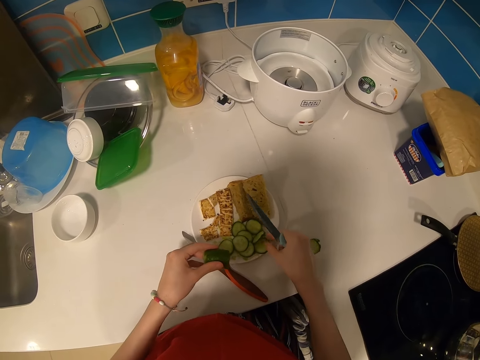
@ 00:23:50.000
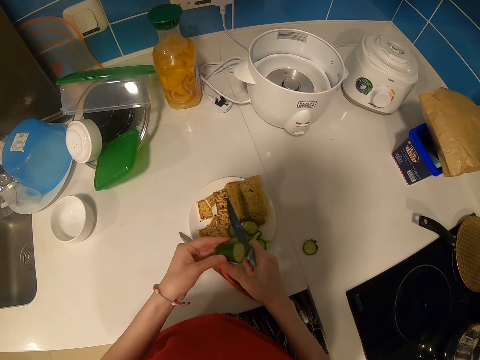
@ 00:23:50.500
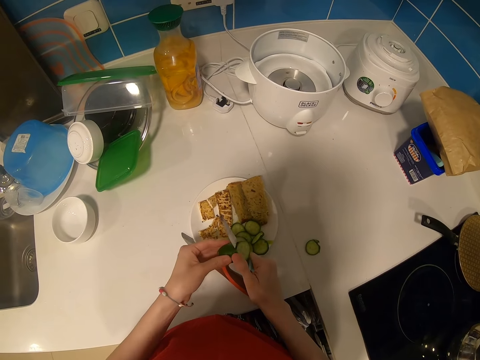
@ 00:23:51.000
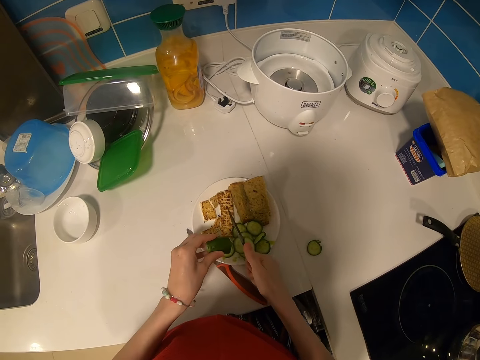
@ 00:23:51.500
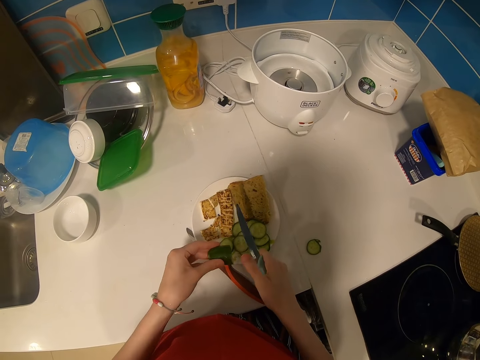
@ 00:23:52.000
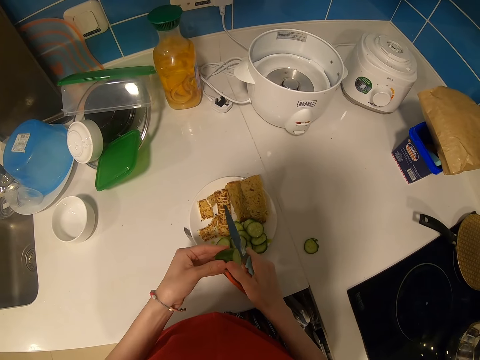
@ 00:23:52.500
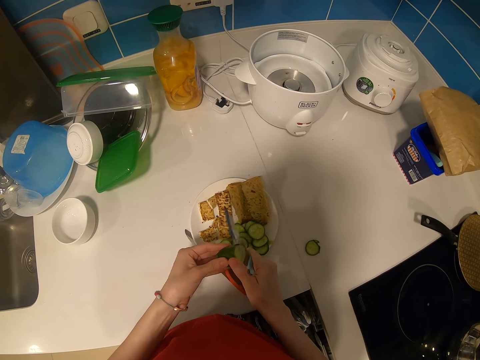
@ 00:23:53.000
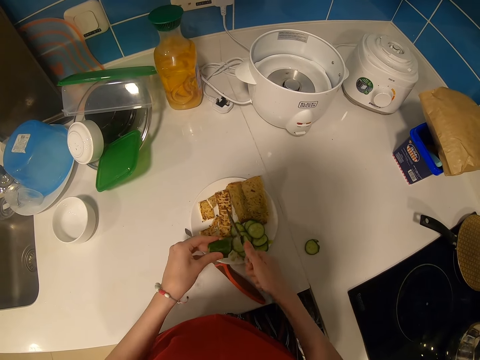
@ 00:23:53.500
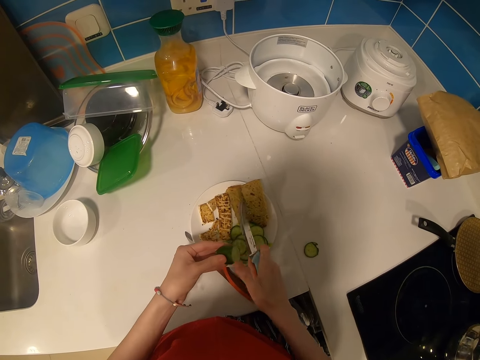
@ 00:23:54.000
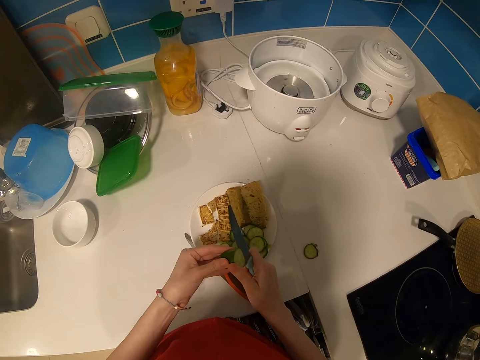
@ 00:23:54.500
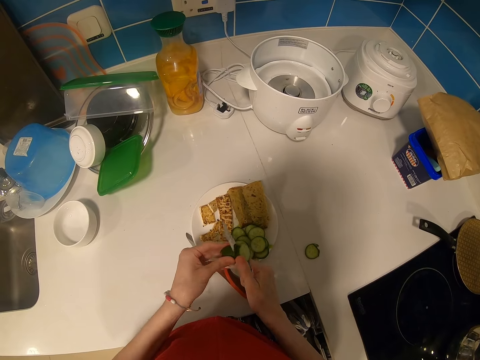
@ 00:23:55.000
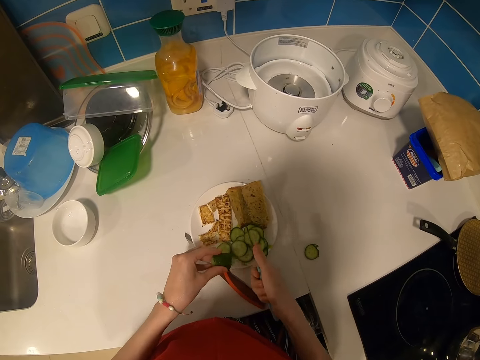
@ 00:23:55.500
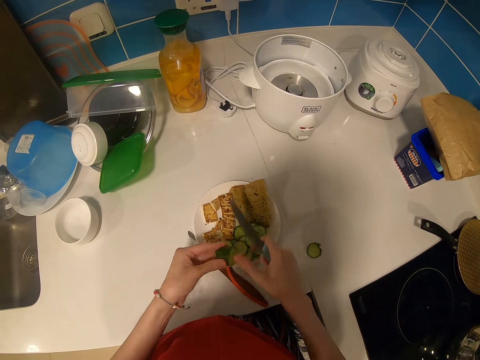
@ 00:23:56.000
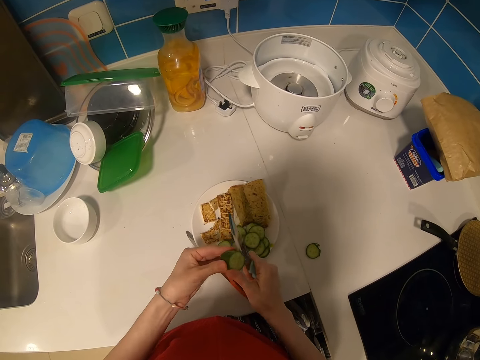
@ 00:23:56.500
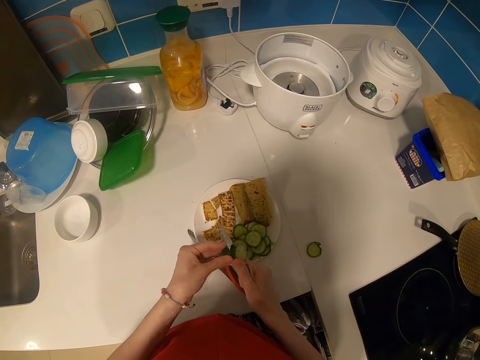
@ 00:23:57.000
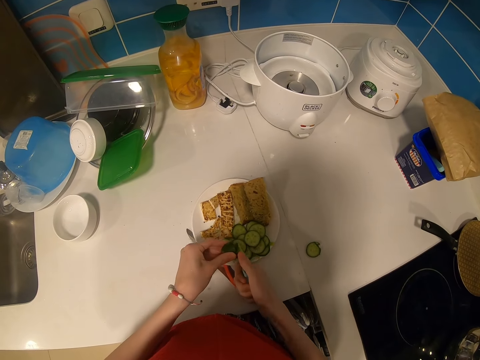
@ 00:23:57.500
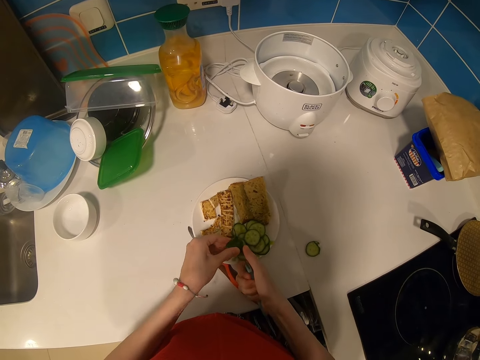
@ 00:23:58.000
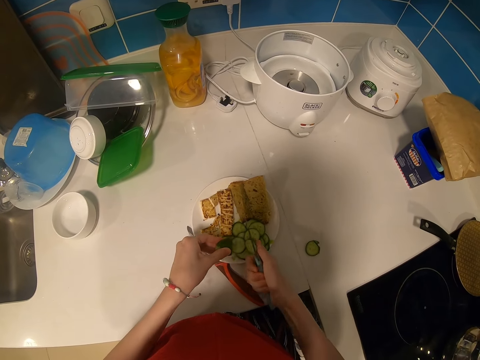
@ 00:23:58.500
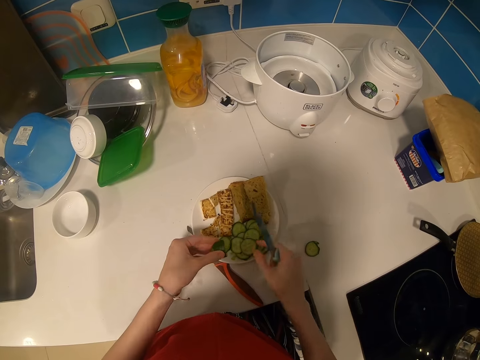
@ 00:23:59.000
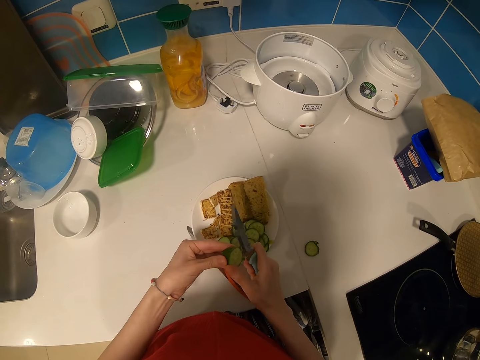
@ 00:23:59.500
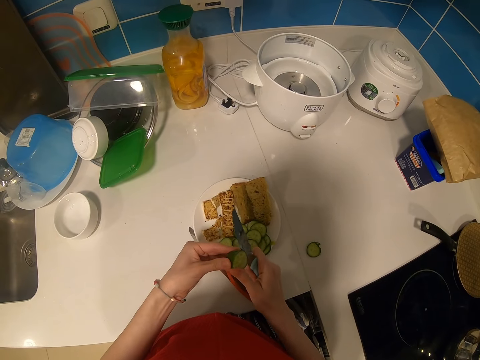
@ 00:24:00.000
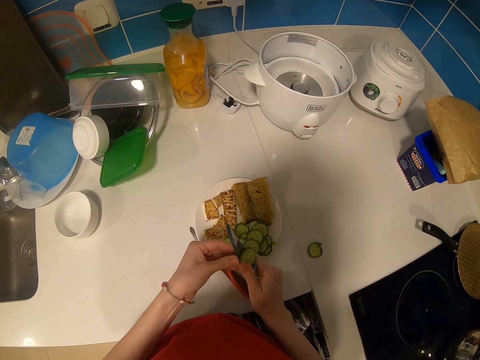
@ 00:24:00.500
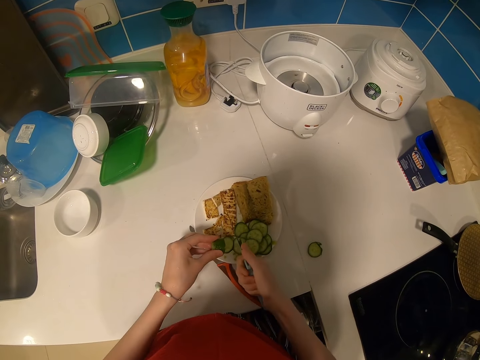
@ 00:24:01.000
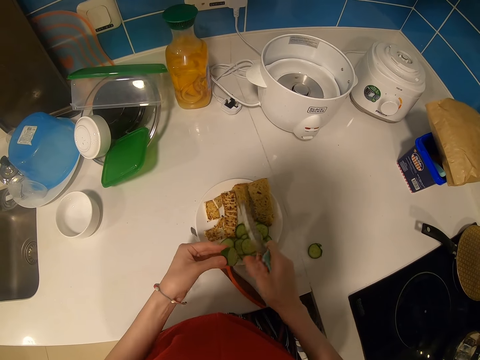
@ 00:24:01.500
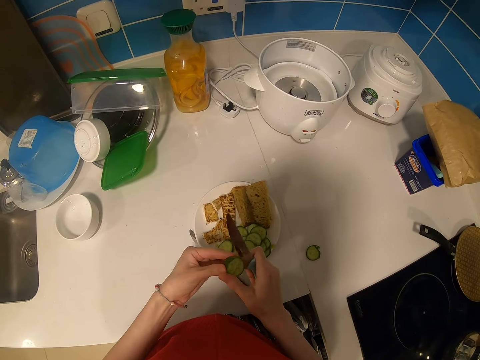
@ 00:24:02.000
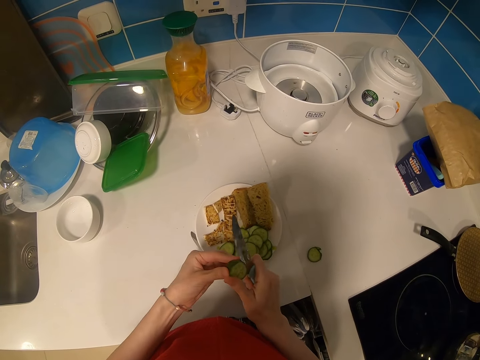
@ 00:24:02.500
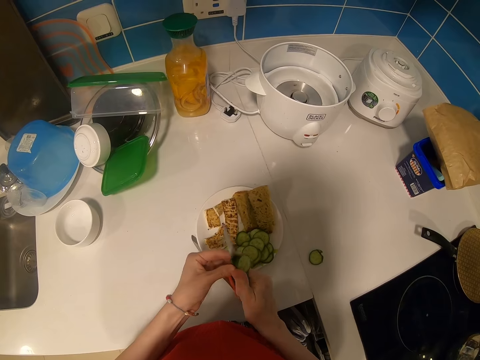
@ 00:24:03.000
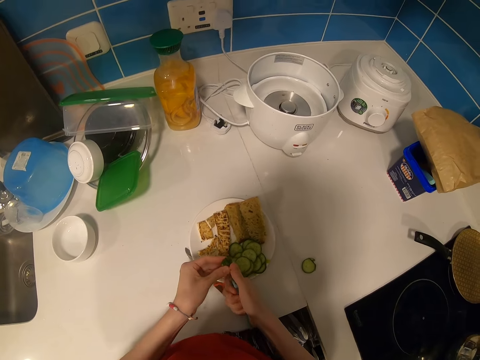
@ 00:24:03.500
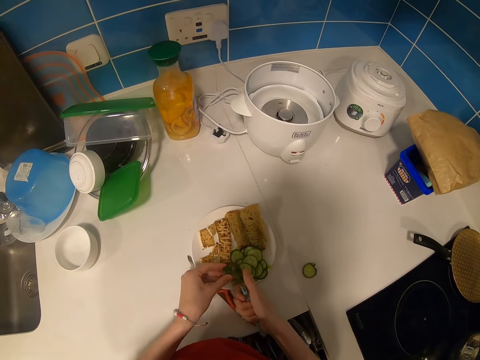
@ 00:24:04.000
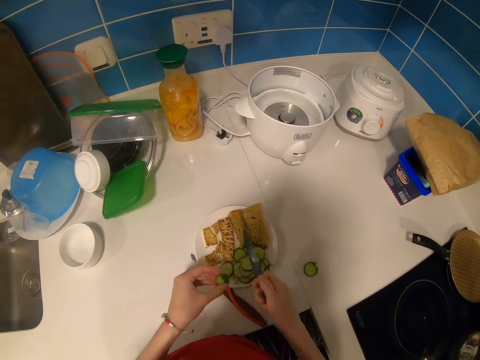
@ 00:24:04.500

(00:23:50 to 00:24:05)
The camera wearer arranges the cucumber. They cut the cucumber.

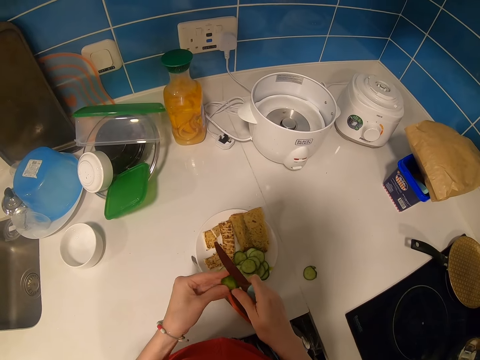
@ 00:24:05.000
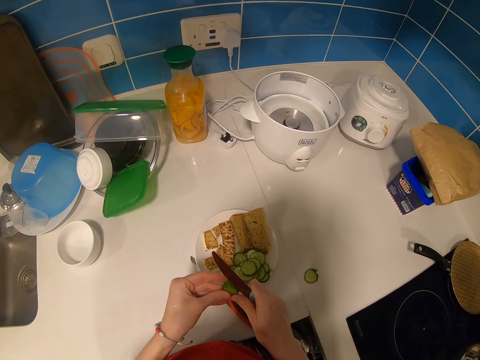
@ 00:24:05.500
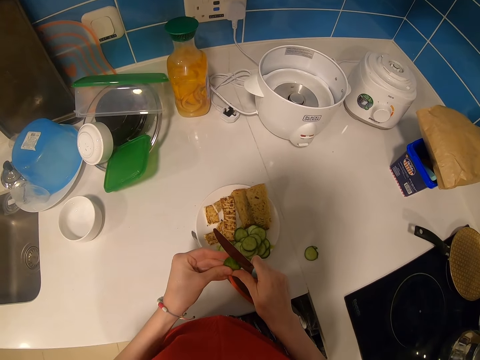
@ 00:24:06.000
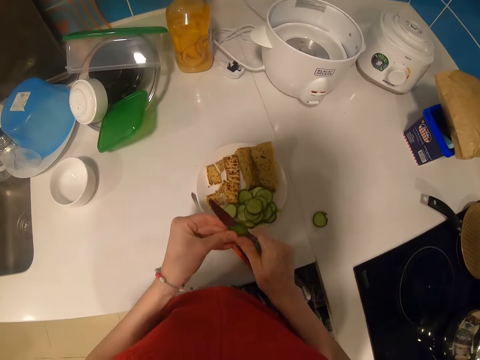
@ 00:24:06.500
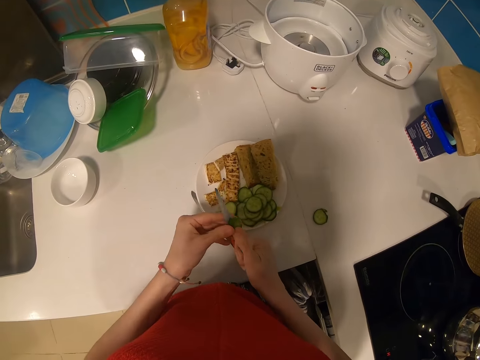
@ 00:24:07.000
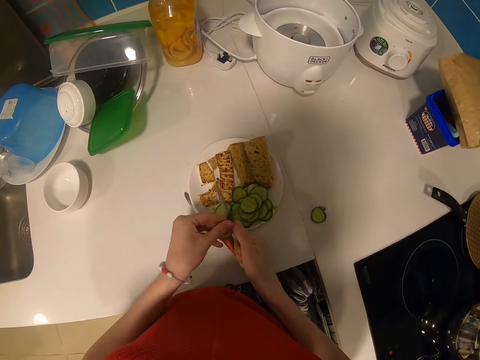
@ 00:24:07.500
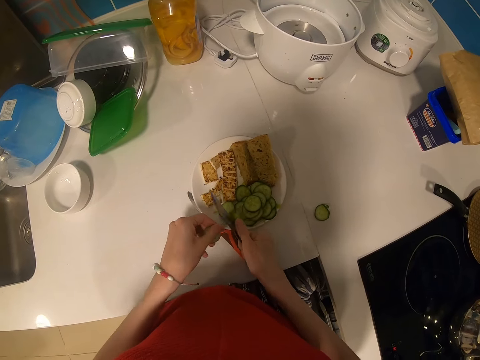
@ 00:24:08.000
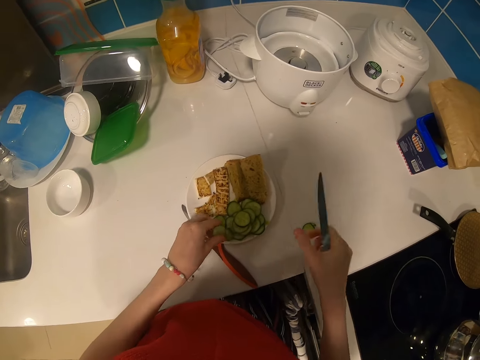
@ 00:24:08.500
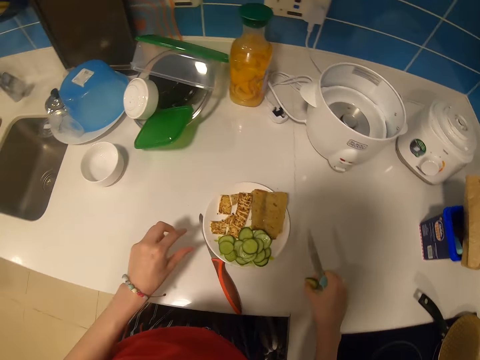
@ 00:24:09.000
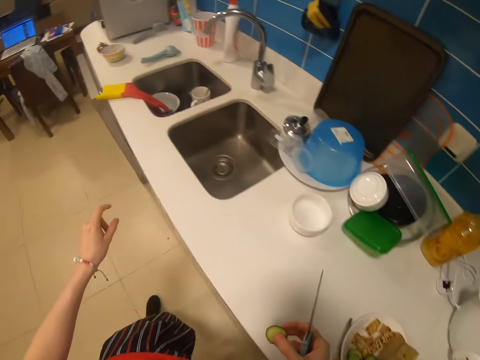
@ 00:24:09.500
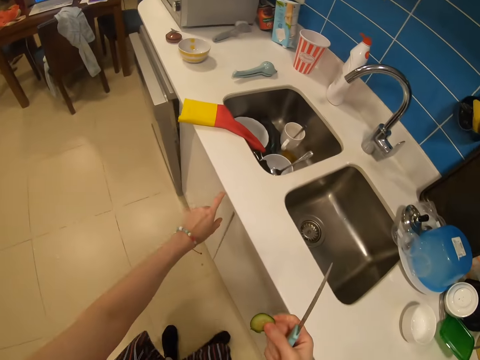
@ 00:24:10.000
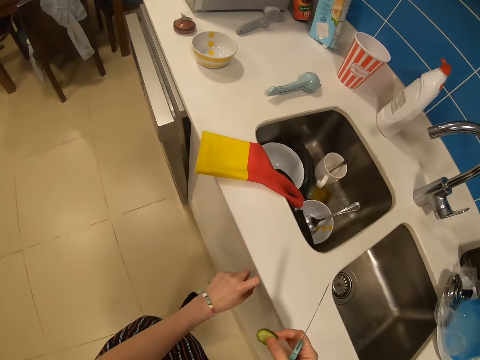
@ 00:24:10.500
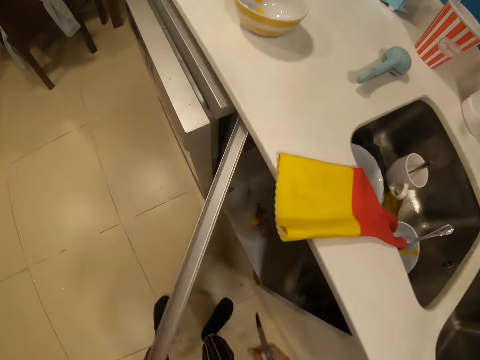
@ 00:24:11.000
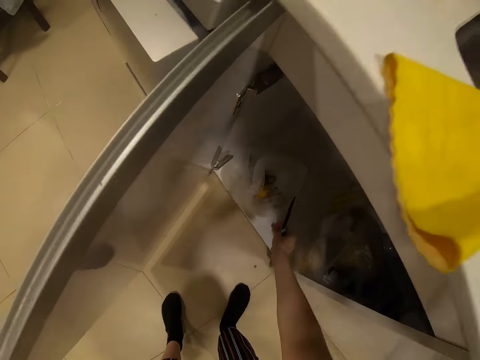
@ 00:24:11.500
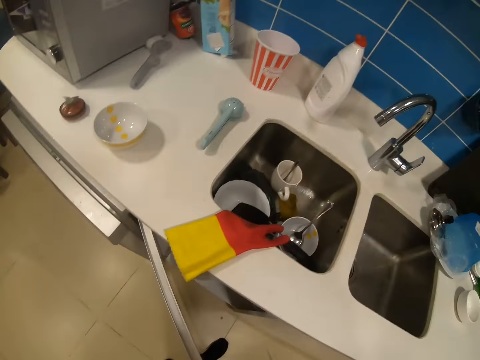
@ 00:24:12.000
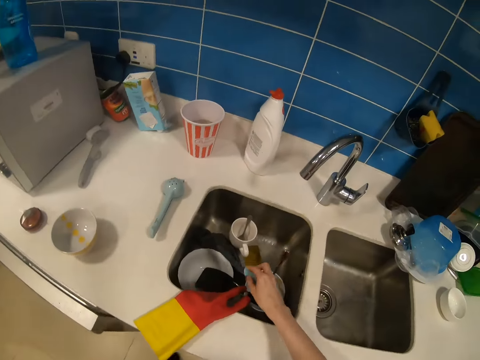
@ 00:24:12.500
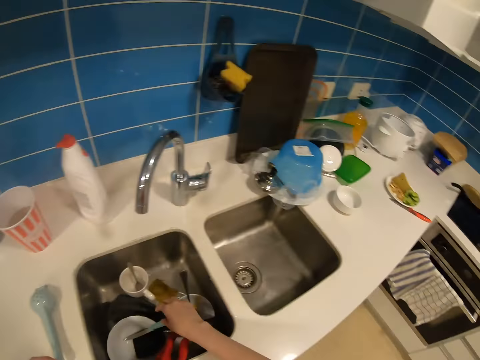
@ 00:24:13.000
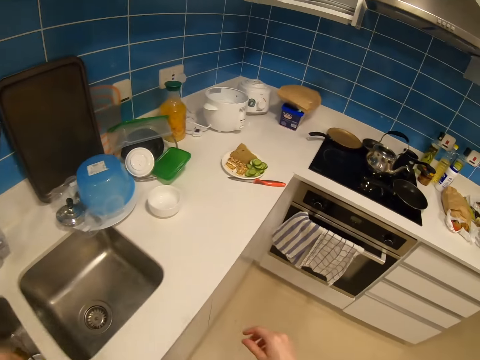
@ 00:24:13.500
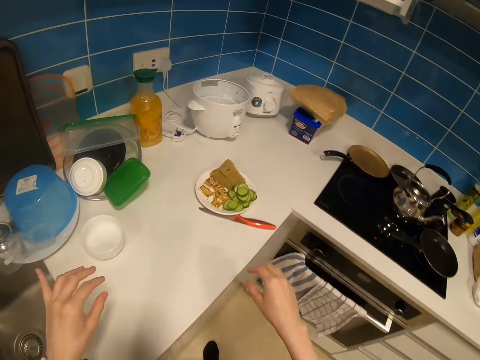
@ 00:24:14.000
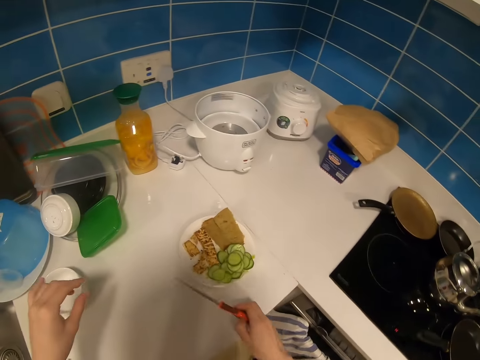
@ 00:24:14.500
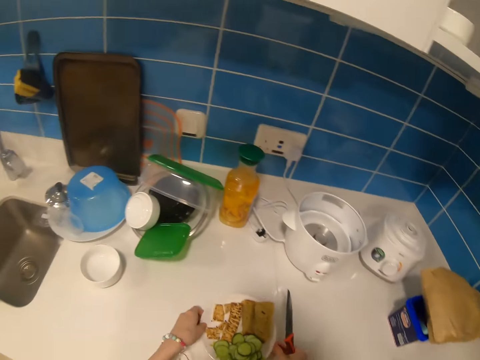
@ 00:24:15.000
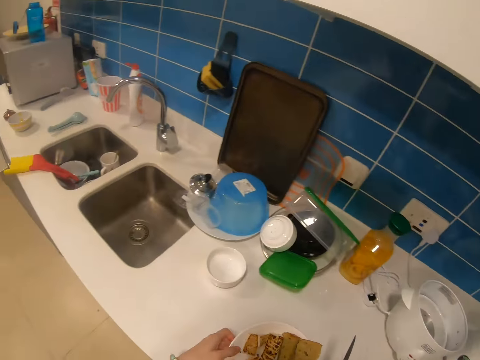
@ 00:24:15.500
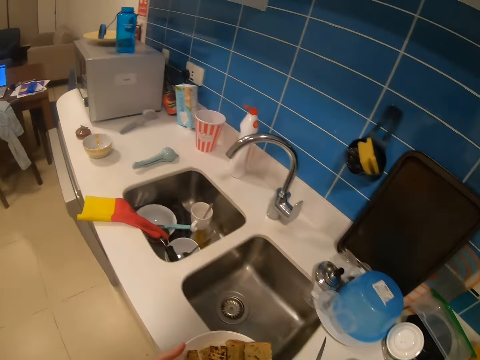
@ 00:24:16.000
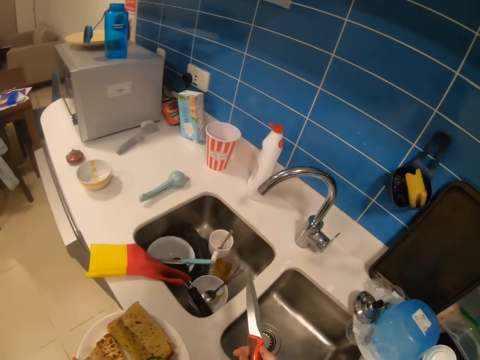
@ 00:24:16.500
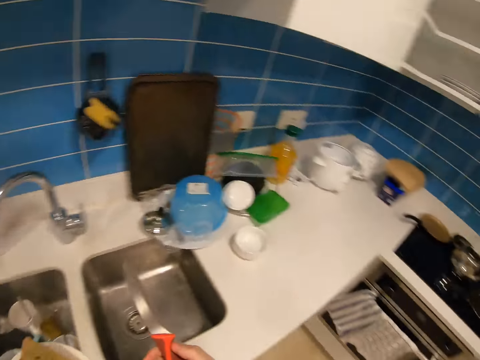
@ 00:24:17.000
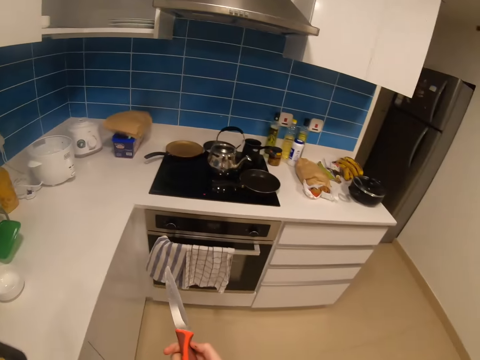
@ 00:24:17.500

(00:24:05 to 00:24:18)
The camera wearer picks up the cucumber. They walk towards the sink. They open the kitchen cabinet. They throw a piece of cucumber in the dustbin. They close the kitchen cabinet. They put a knife on the kitchen sink. They pick up the knife from the table. They move the plate on the table. They walk around the room.
